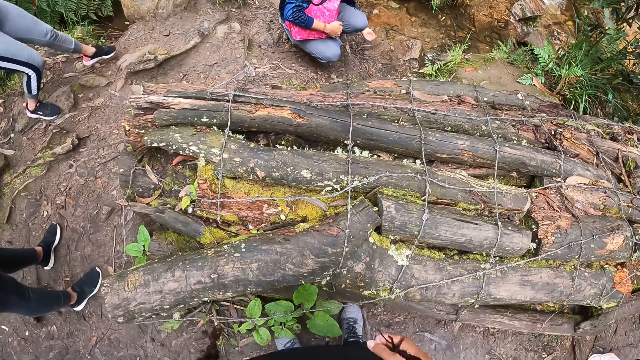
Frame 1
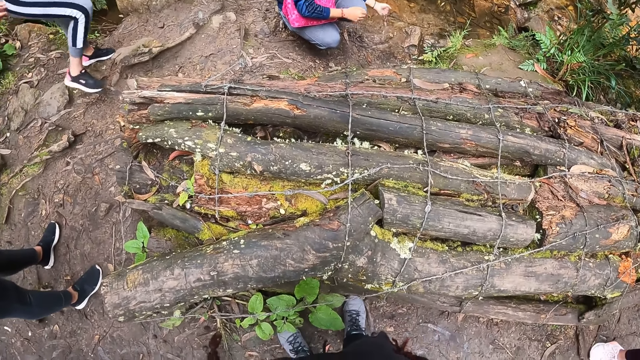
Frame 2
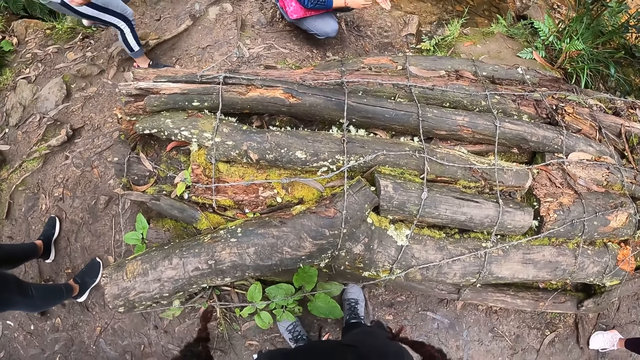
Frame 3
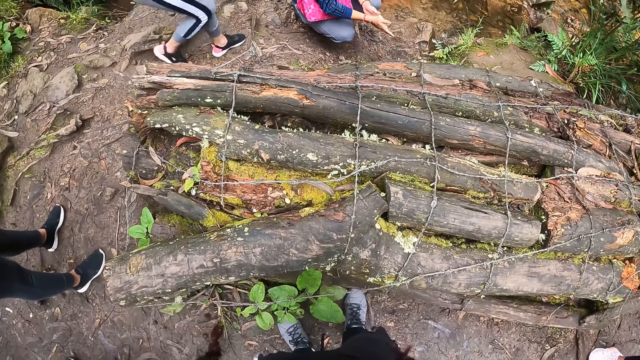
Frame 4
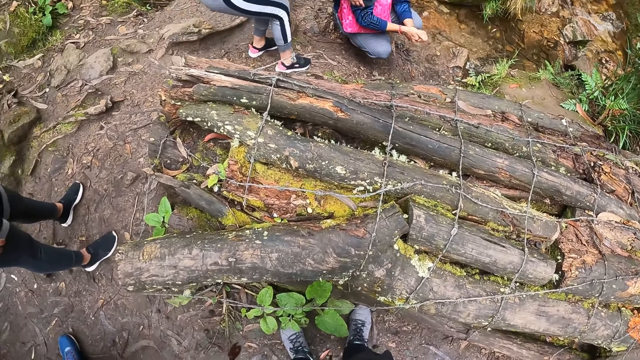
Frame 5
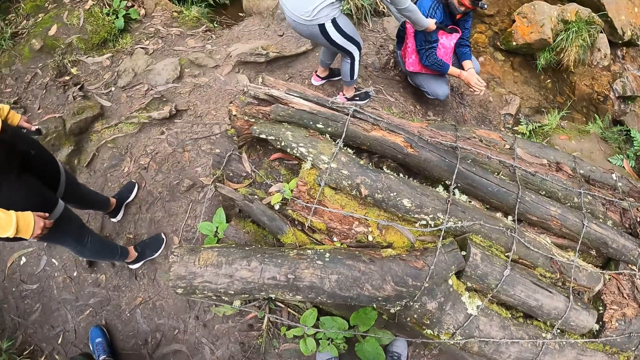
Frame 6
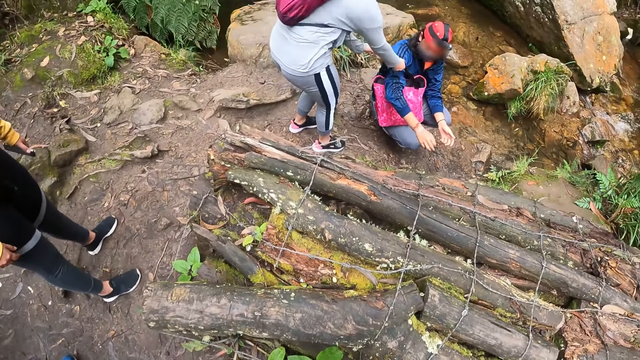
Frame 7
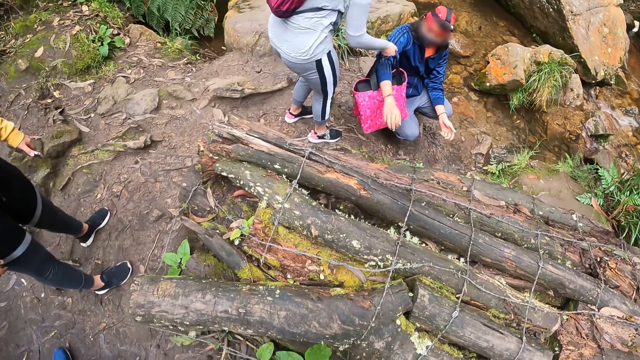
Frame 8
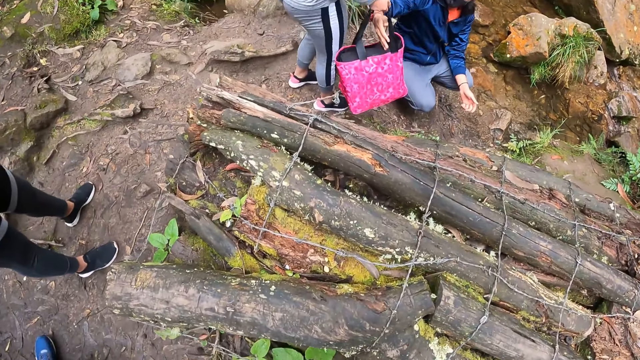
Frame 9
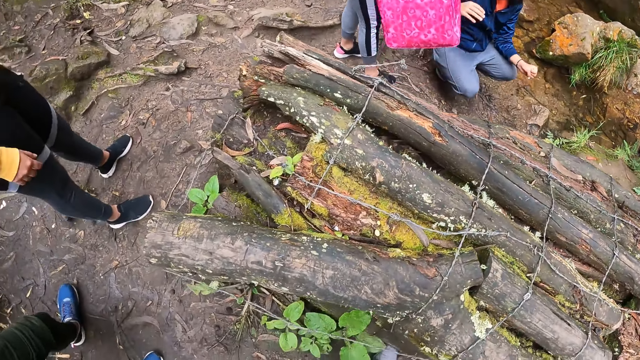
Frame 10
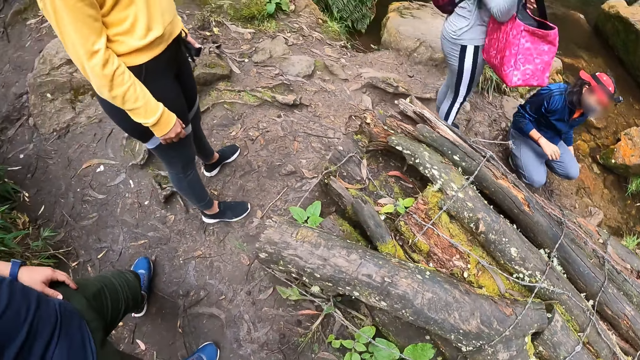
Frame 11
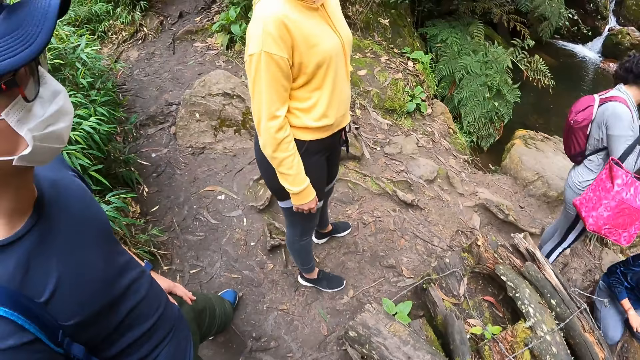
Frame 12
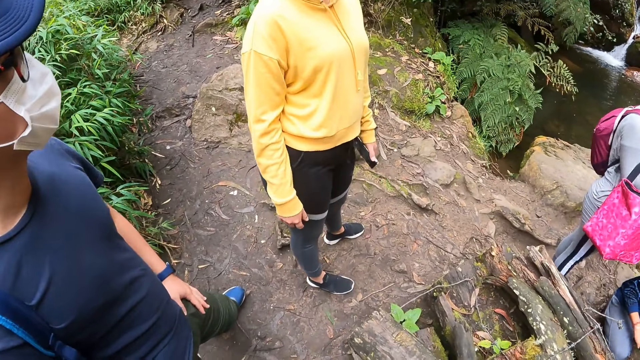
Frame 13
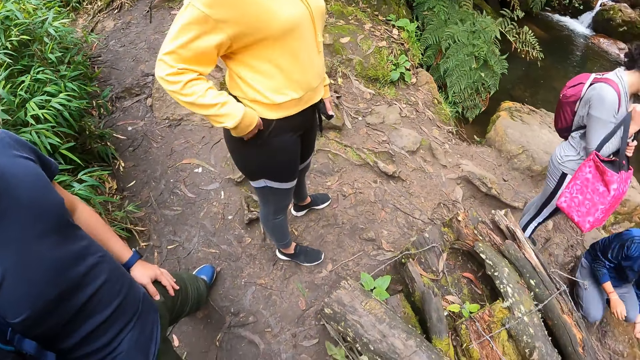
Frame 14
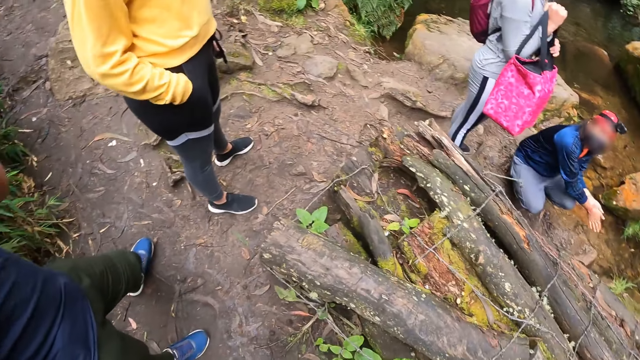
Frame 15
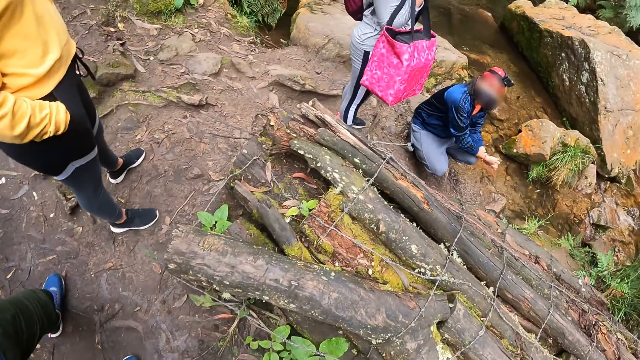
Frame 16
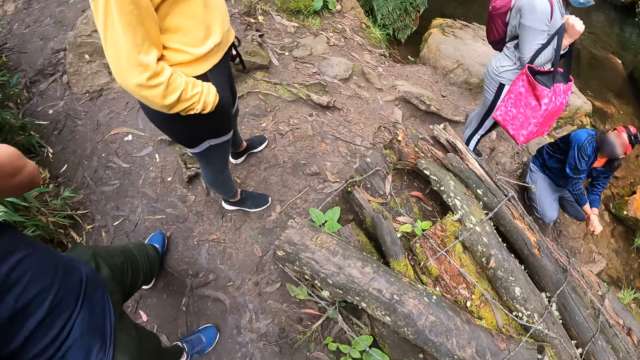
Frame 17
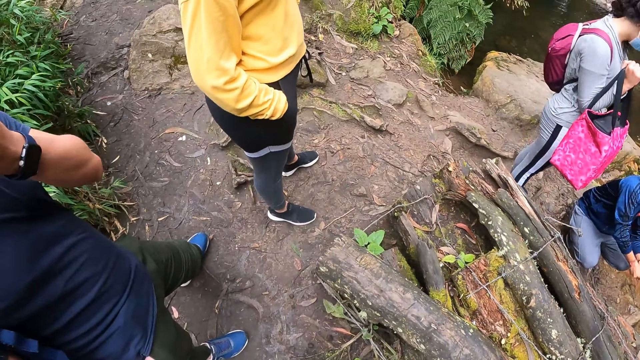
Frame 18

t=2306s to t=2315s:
A woman collects the bag from another woman with her right hand. The camera wearer looks on.

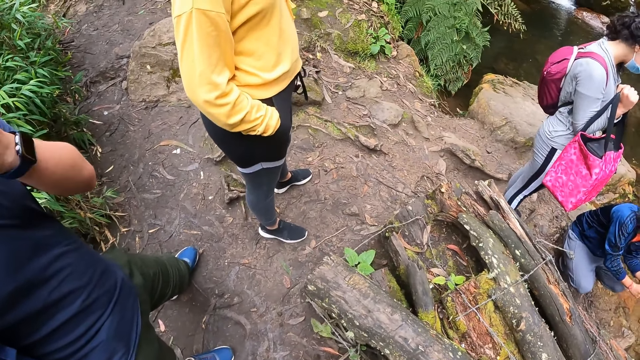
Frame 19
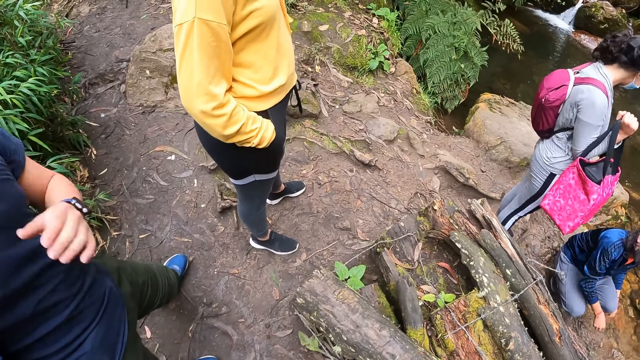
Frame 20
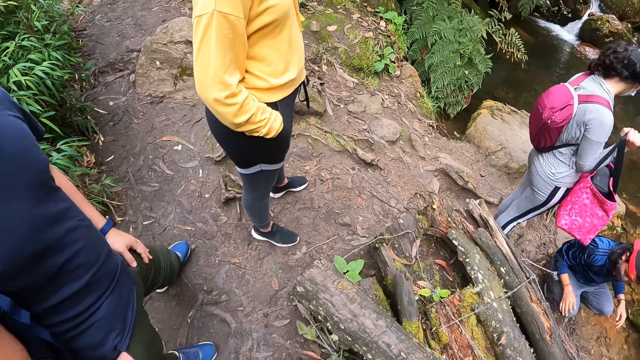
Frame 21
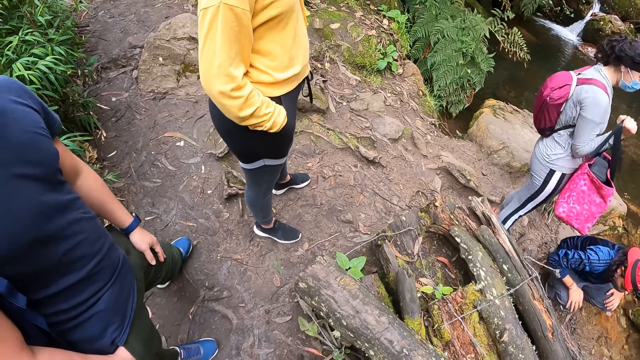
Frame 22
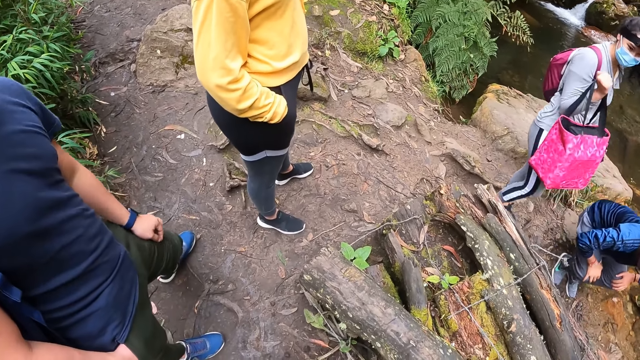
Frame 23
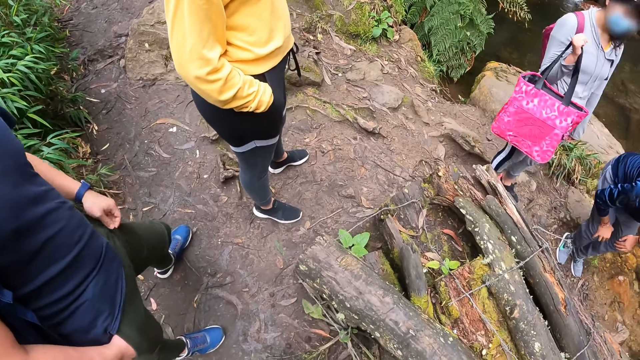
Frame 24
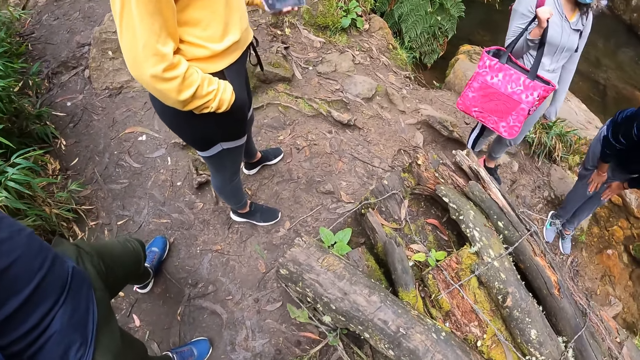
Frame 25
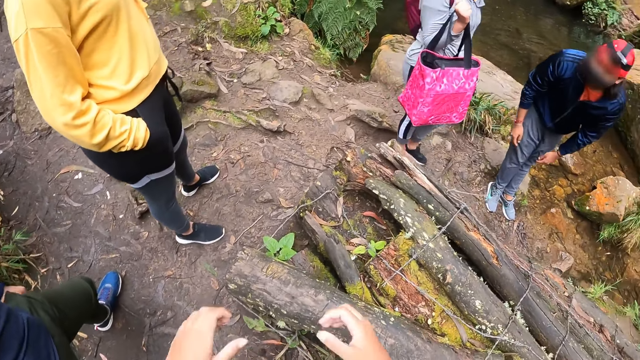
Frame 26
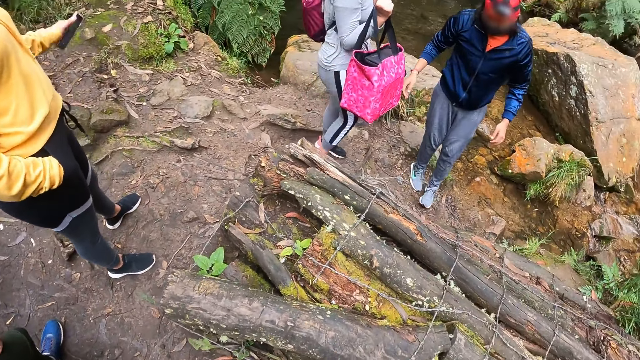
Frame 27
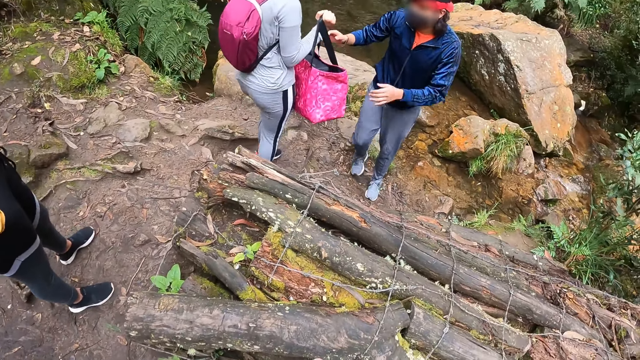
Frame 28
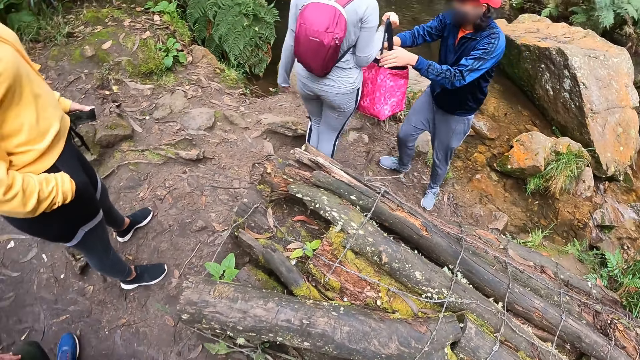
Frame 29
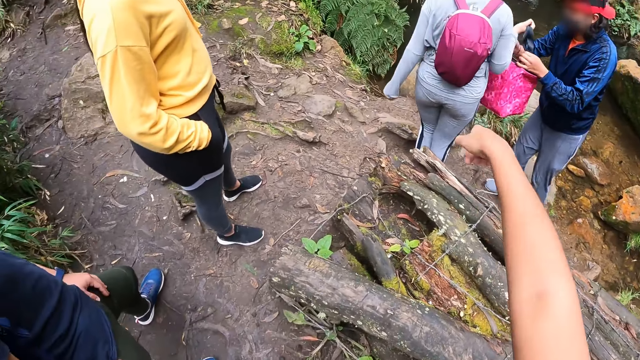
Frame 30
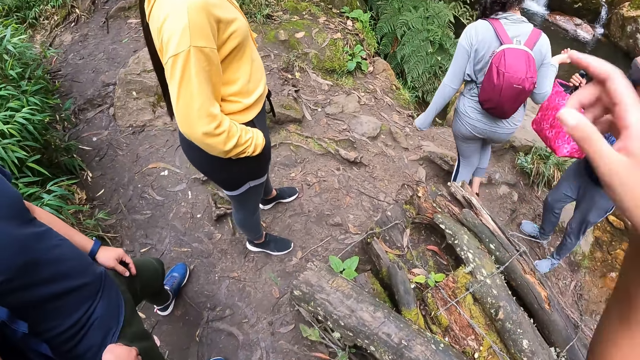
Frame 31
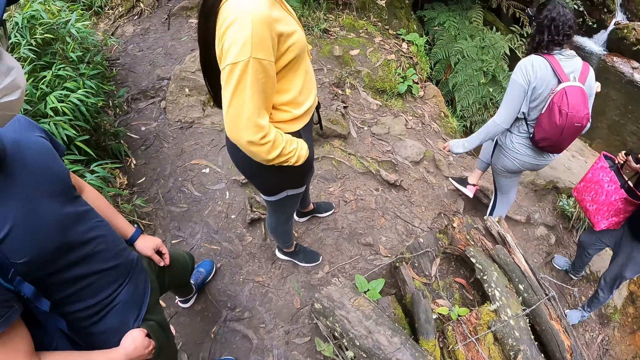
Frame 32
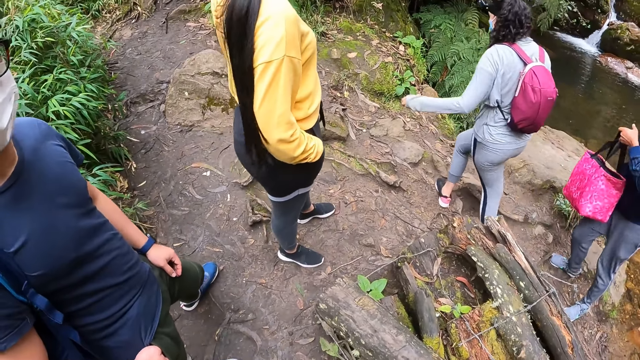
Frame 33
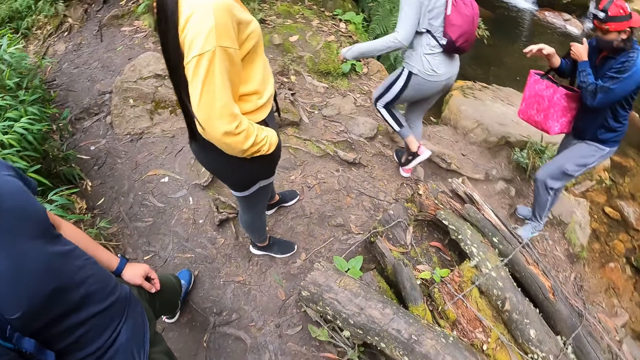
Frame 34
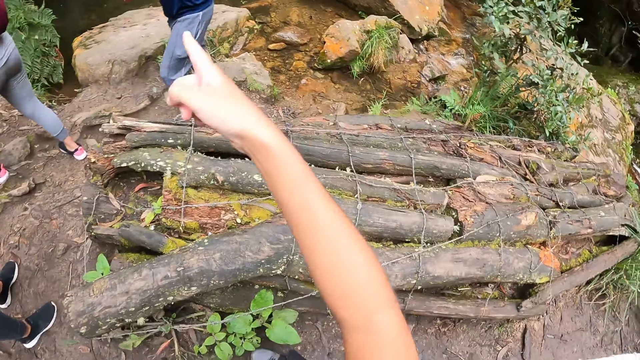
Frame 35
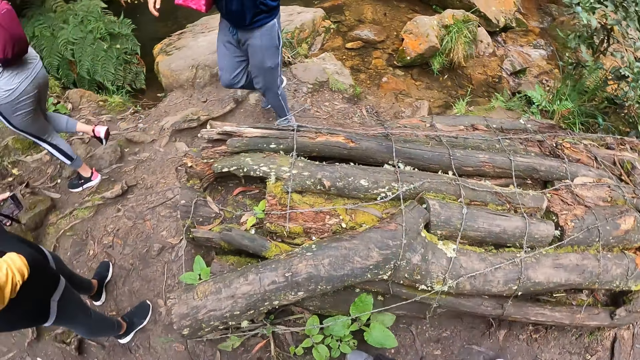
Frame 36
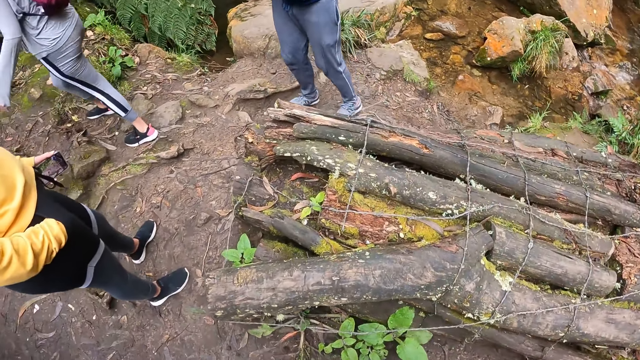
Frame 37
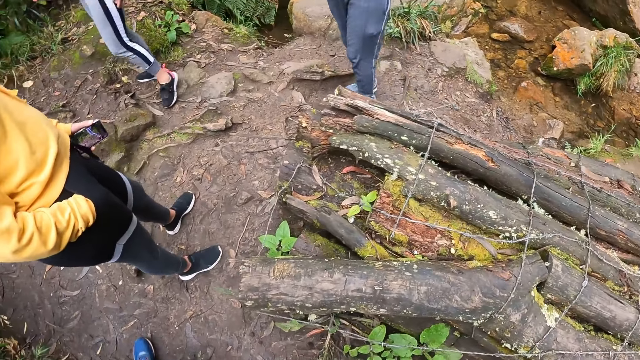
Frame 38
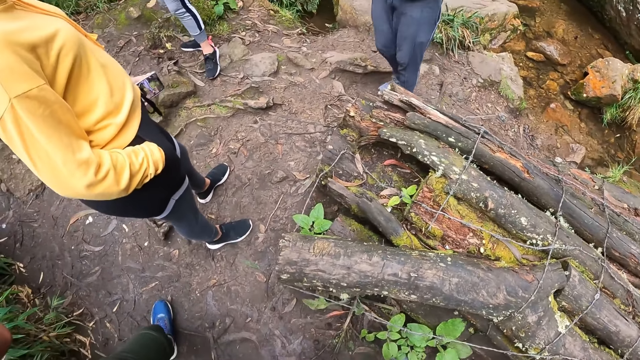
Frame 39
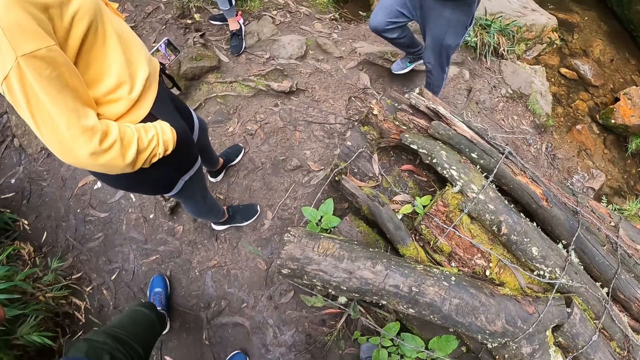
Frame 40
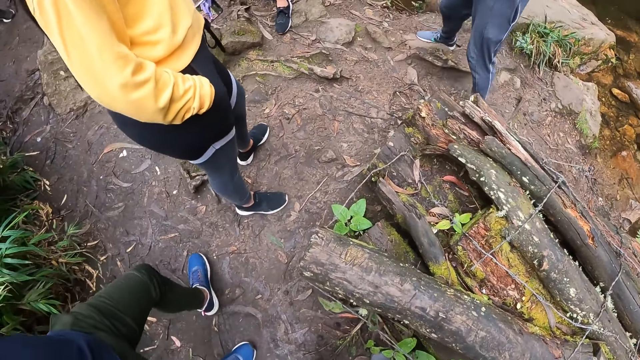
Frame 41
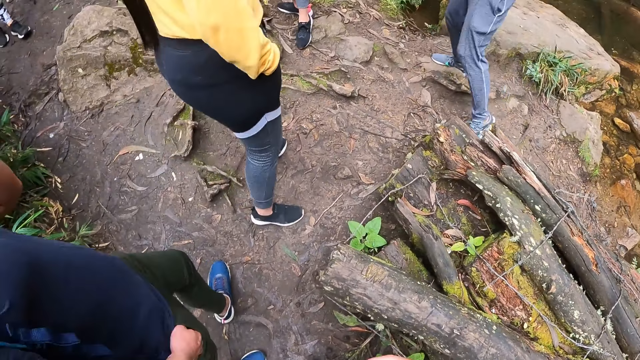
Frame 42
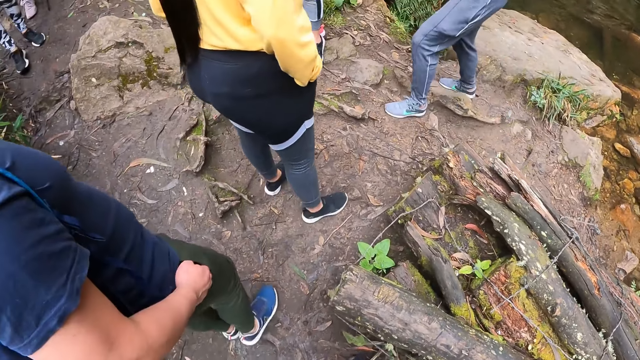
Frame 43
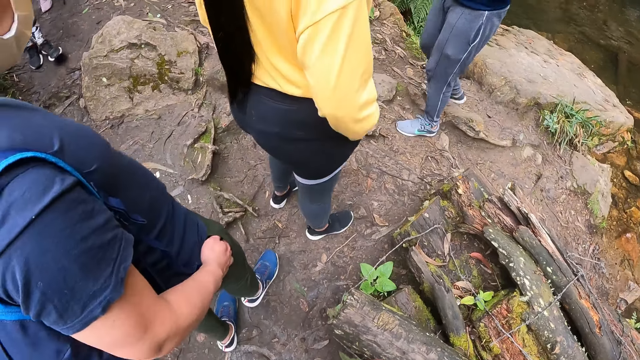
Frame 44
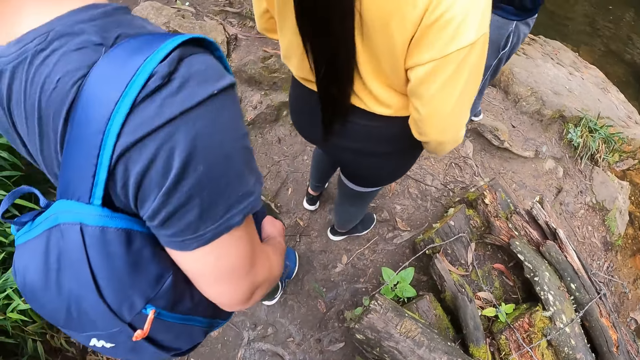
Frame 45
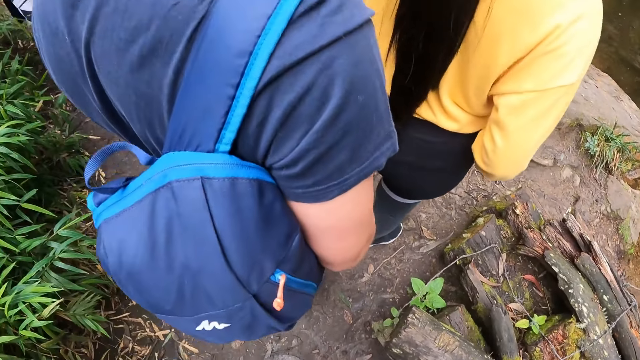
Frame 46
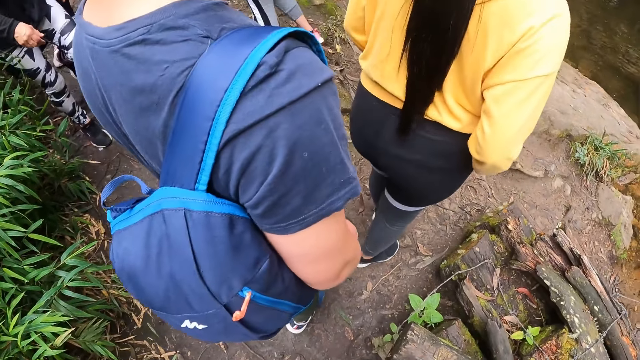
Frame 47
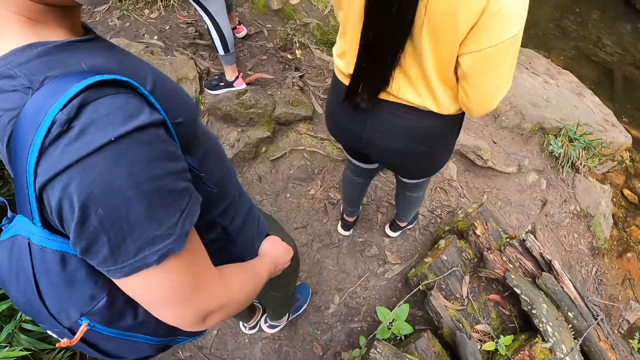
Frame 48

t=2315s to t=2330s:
The woman stands from the ground. The camera wearer looks around. Another woman passes the bag to the first woman. The camera wearer stretches her right hand. She points with her right hand. She looks around. She points with her right hand.
